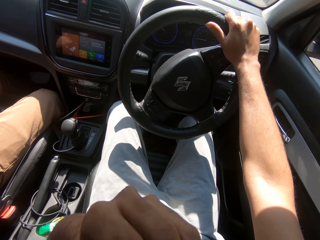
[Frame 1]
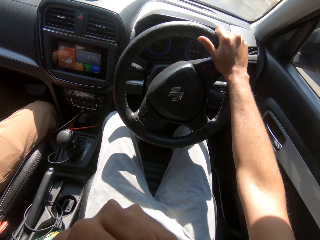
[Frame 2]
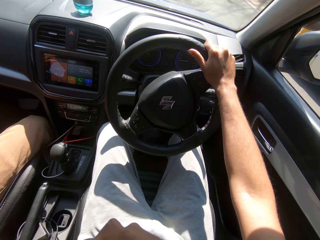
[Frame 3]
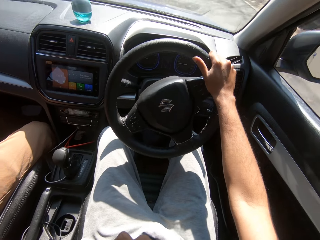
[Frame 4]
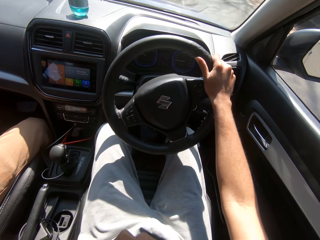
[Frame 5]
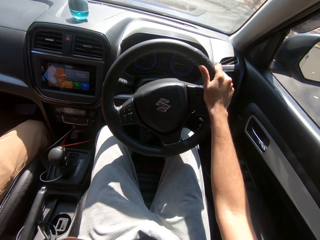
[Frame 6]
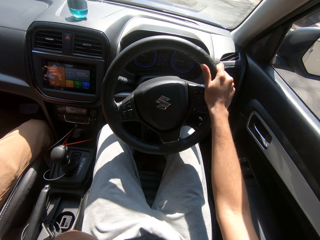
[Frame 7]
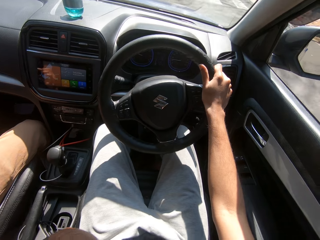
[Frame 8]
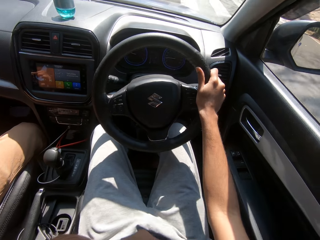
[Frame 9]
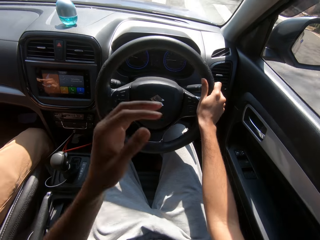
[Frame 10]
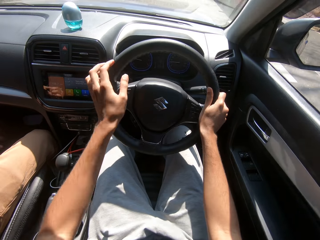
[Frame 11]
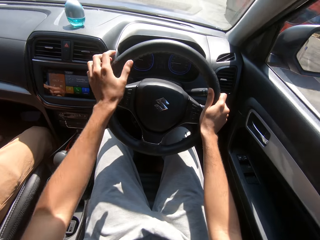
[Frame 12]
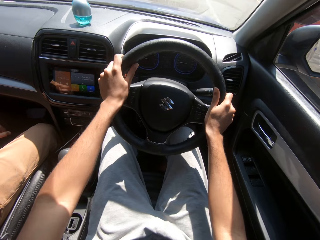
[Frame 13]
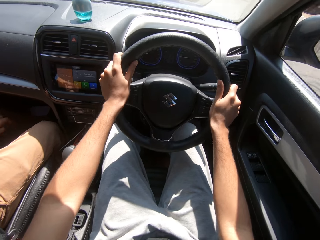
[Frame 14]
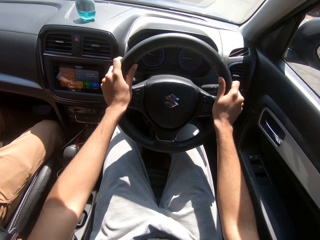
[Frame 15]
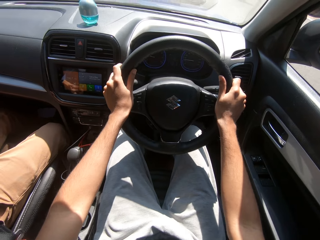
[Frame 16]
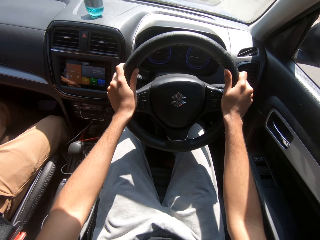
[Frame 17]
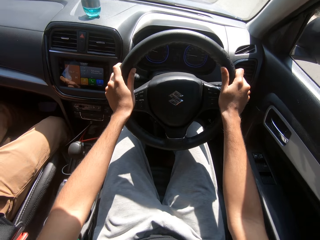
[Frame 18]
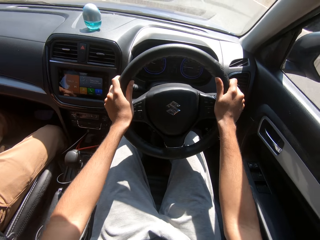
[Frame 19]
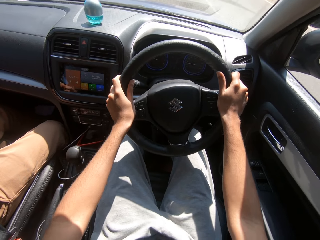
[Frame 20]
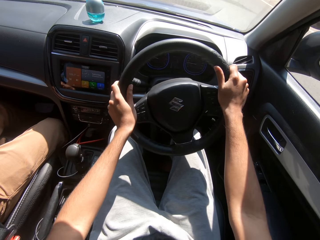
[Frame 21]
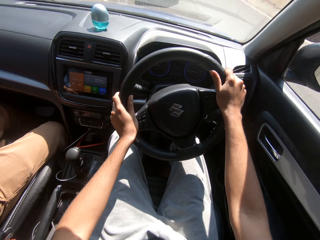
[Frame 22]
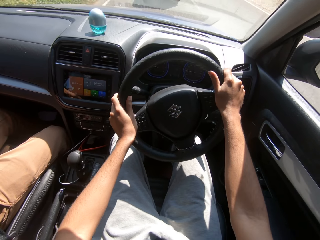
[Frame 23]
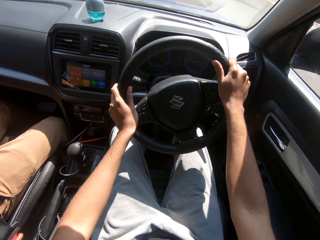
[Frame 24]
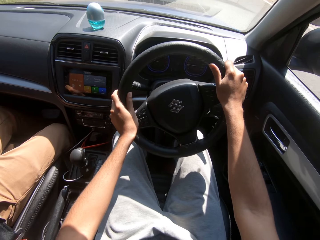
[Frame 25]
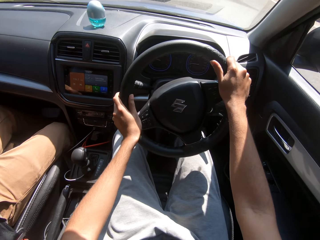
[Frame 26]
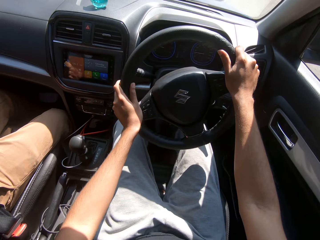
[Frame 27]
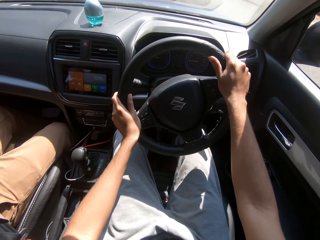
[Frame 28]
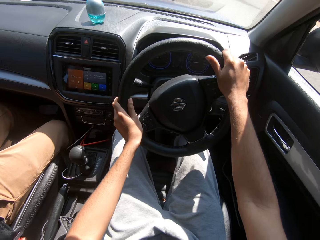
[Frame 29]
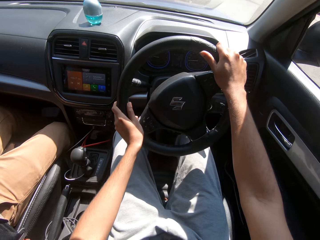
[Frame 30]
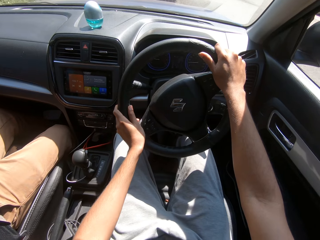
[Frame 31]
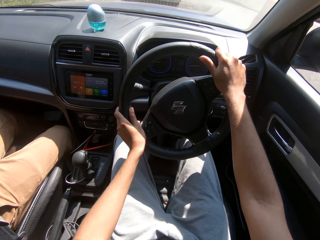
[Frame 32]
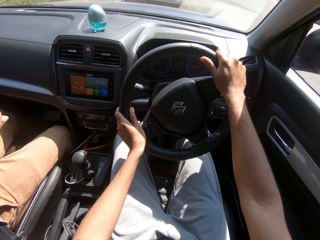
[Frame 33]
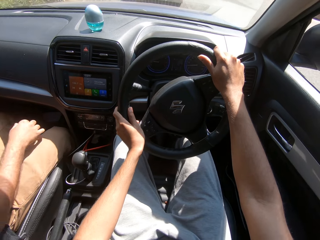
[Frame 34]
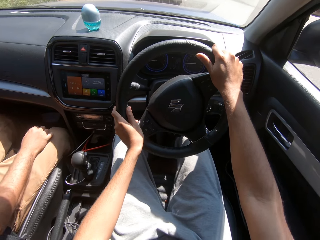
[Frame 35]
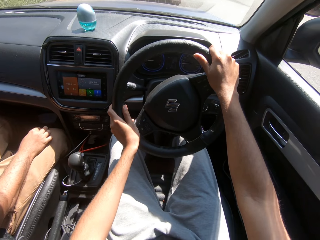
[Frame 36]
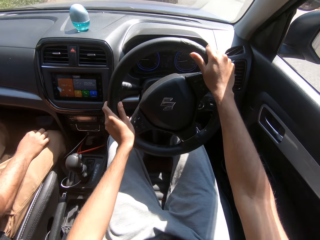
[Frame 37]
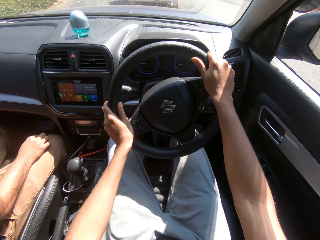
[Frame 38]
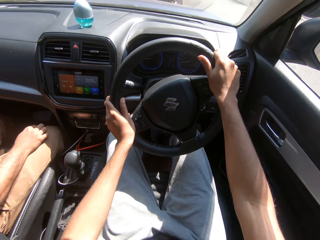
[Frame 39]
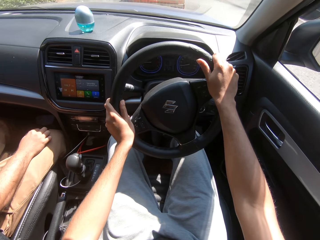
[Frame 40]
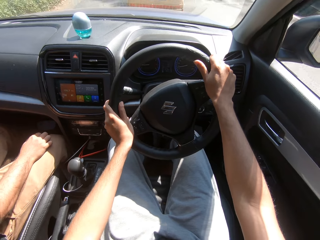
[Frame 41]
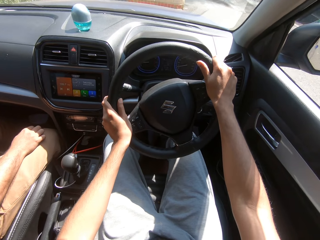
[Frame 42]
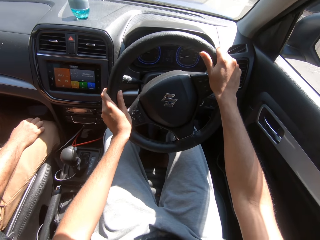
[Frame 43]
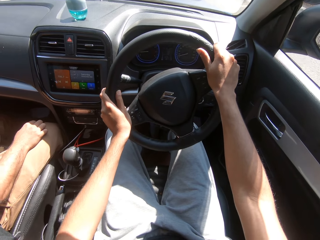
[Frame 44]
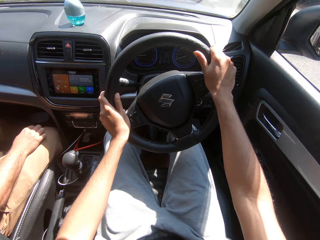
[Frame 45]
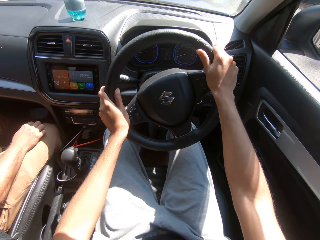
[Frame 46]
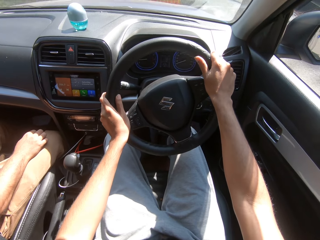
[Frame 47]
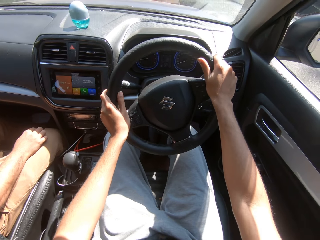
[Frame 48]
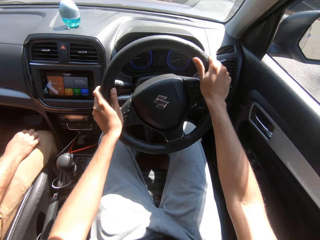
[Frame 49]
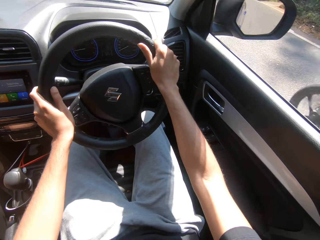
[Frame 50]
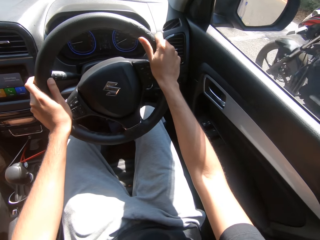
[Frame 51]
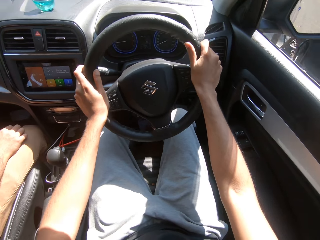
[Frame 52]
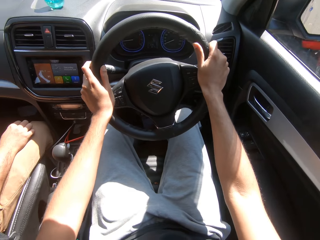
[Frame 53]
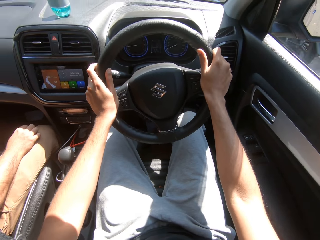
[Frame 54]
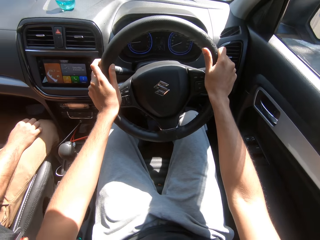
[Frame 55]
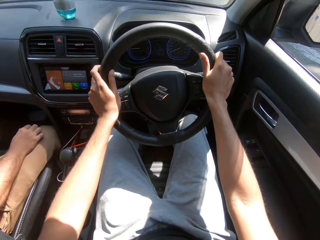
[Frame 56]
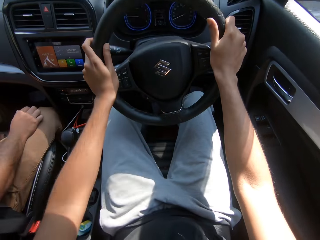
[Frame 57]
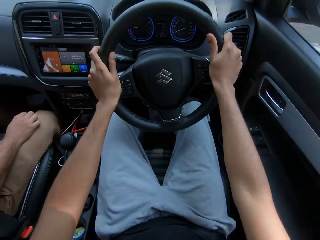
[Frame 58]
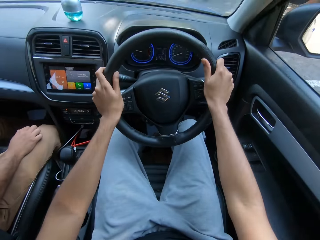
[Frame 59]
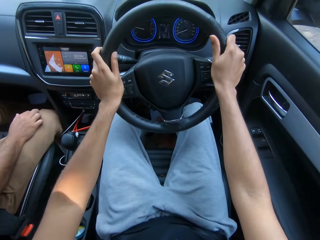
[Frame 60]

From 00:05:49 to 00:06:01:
The camera wearer adjusts the facemask on his face with his left hand. He touches the face. He turns the steering of the car with his right hand. He holds the steering of the car with both hands. He turns the steering of the car with his hands. A man places his right hand on his right leg.

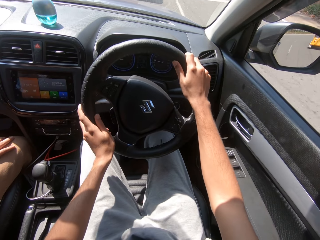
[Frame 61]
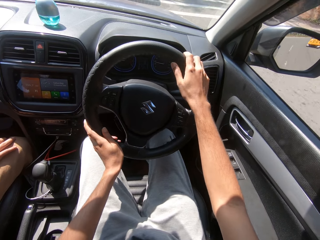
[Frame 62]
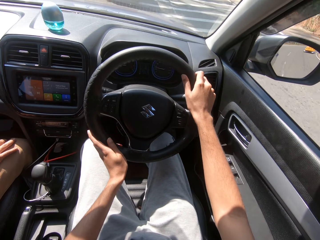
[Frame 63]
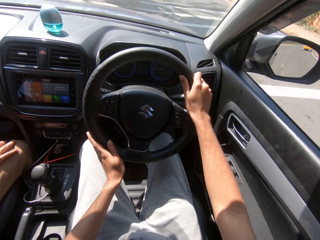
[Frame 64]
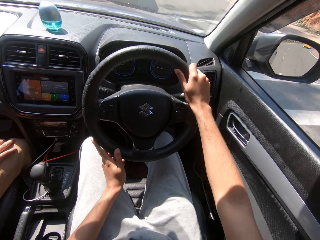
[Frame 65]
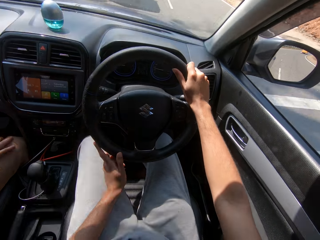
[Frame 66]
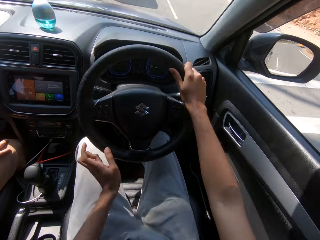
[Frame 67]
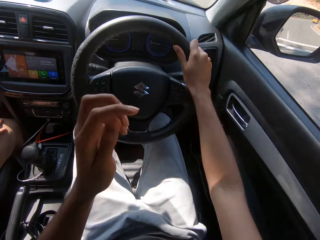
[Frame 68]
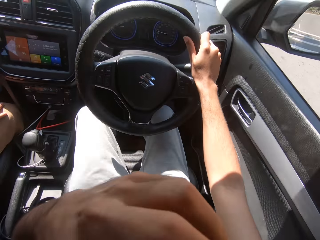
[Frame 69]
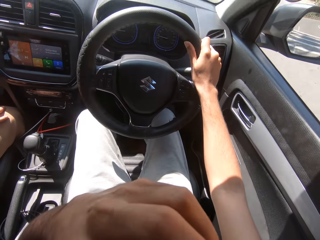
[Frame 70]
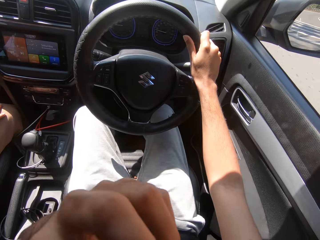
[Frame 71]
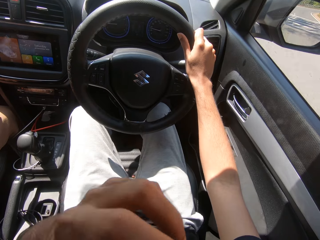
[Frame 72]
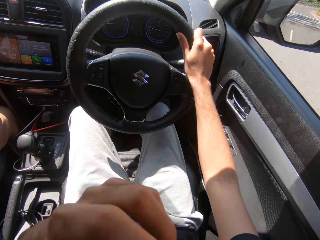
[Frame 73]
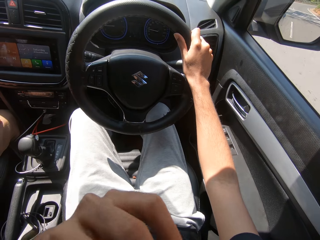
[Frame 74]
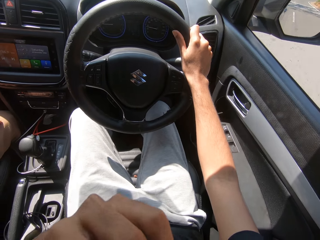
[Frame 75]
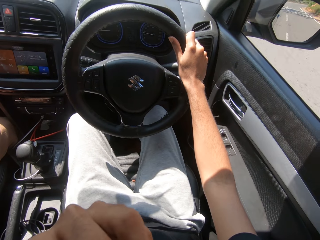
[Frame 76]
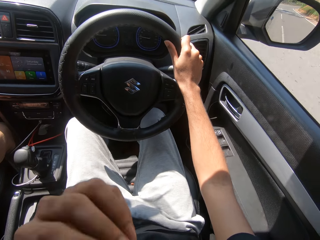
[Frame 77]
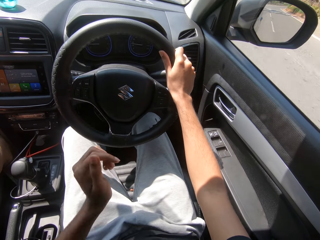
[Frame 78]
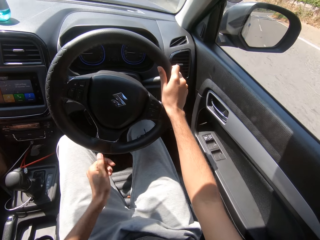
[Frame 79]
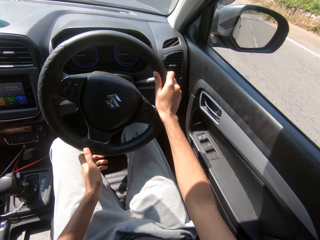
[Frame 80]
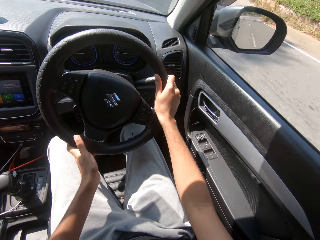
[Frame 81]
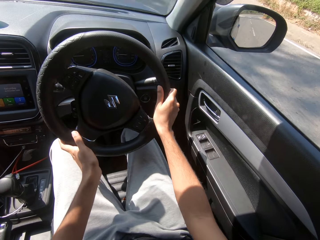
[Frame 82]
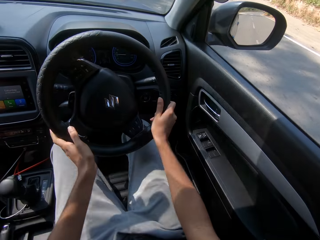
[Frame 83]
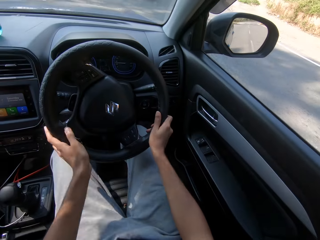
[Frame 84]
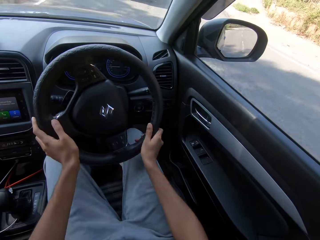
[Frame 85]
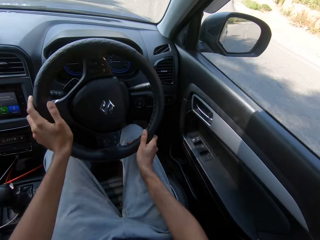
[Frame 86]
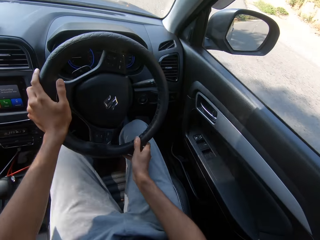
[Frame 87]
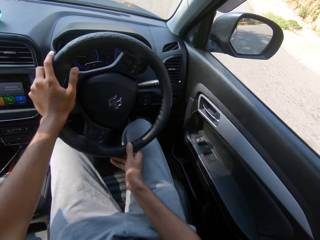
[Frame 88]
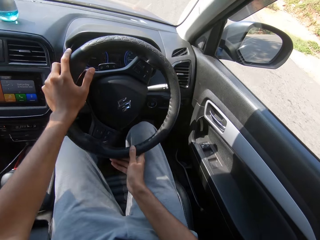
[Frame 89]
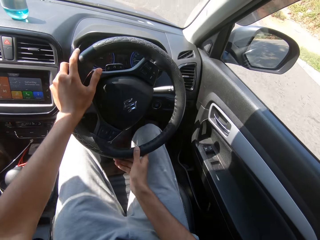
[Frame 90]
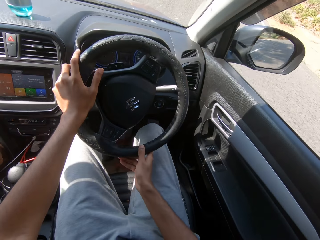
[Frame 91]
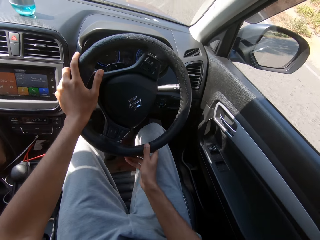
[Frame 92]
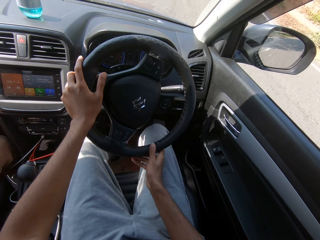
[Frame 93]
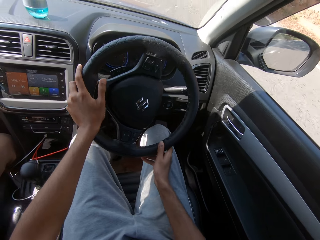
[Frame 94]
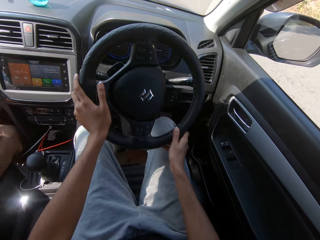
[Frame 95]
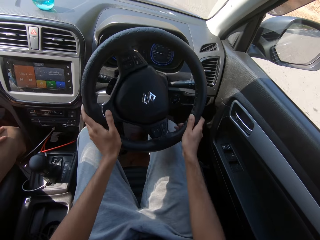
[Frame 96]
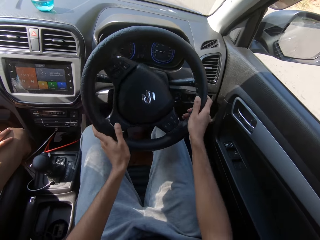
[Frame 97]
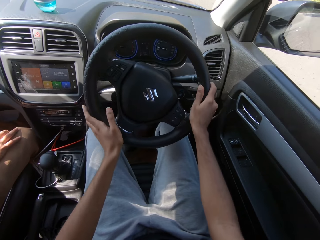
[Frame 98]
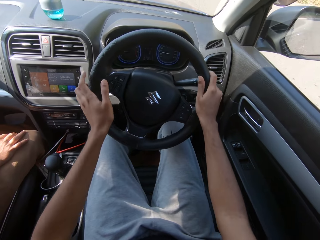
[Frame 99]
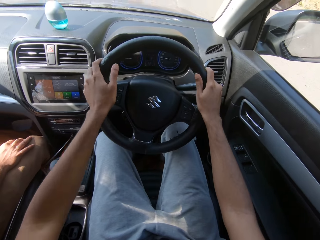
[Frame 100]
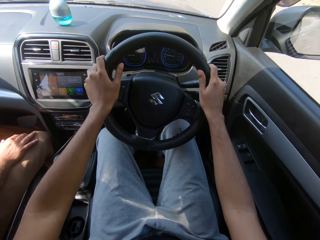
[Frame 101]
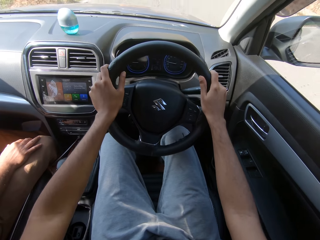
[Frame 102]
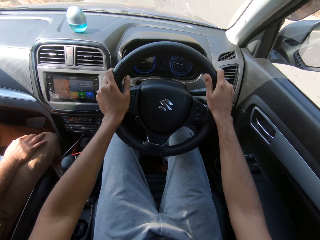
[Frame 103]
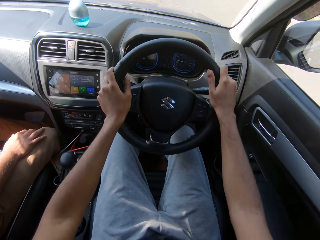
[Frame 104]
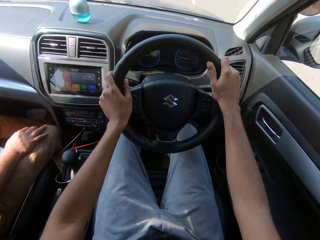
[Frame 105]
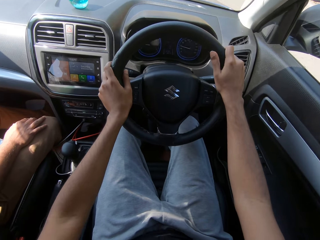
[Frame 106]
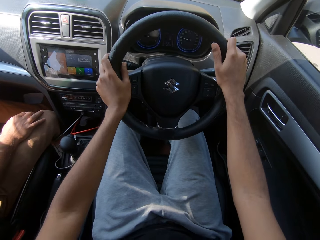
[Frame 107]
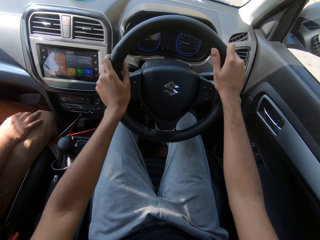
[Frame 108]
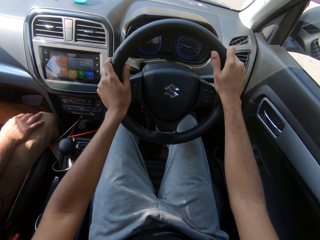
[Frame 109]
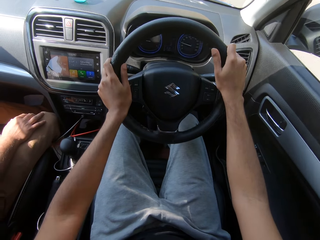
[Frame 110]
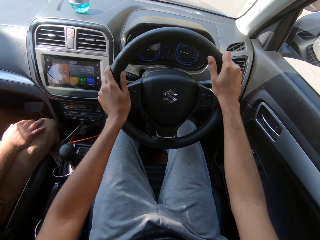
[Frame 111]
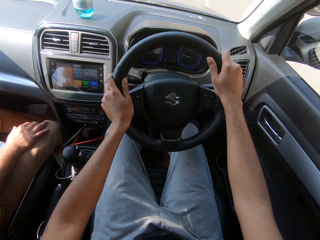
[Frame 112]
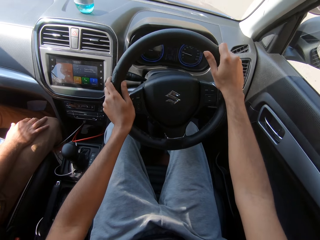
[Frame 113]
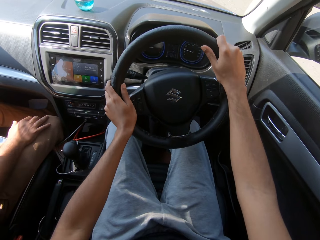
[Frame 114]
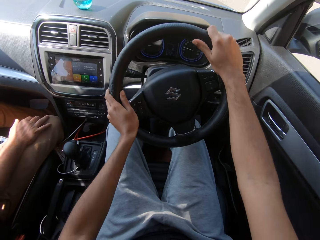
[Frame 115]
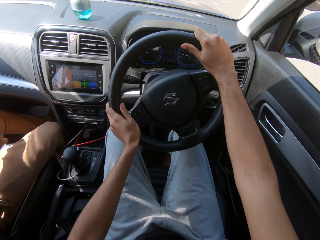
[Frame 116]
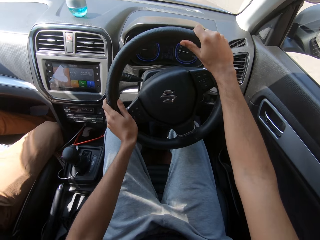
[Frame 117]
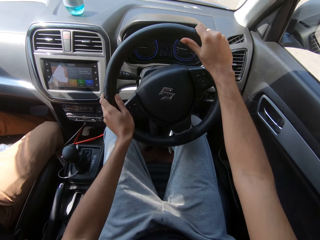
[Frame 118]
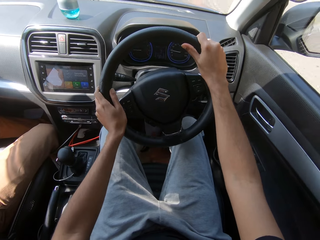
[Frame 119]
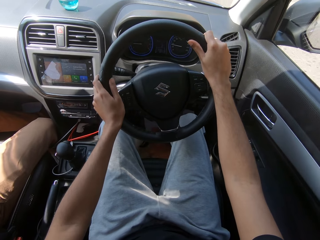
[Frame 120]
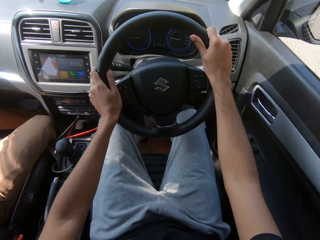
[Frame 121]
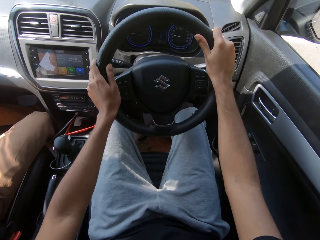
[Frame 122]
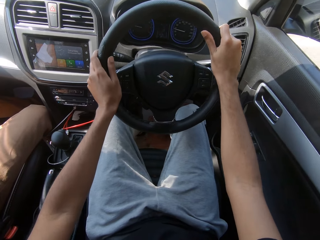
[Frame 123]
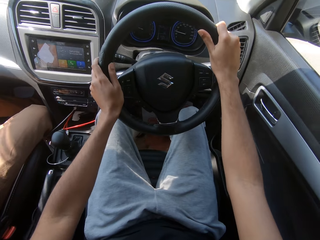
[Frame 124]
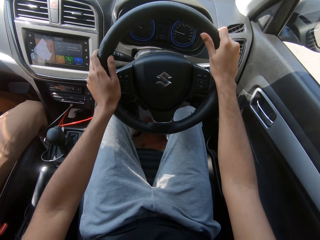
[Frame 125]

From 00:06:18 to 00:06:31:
The camera wearer adjusts the facemask on his face with his left hand. He touches the face. He turns the steering of the car with his right hand. He holds the steering of the car with both hands. He turns the steering of the car with his hands. A man moves his right hand.
